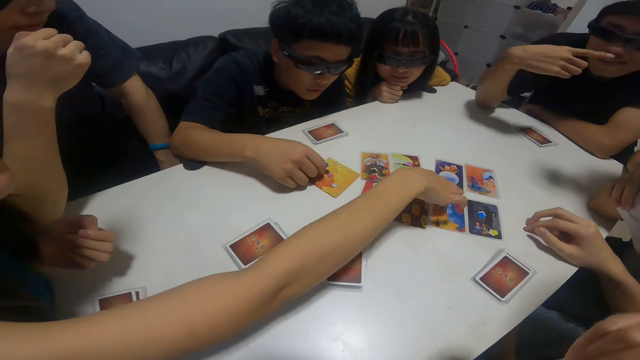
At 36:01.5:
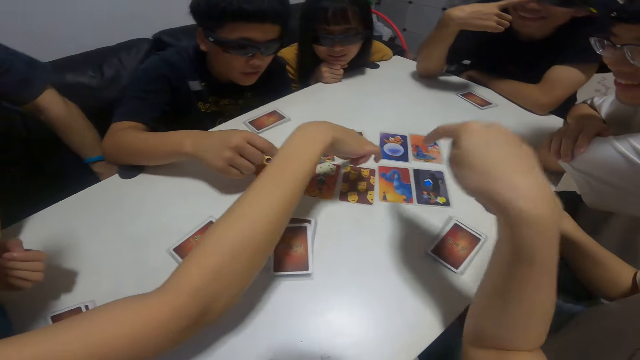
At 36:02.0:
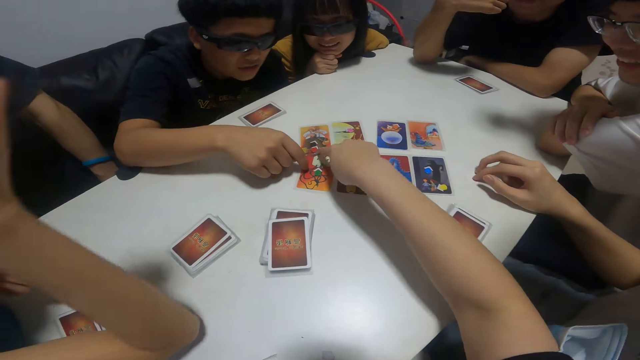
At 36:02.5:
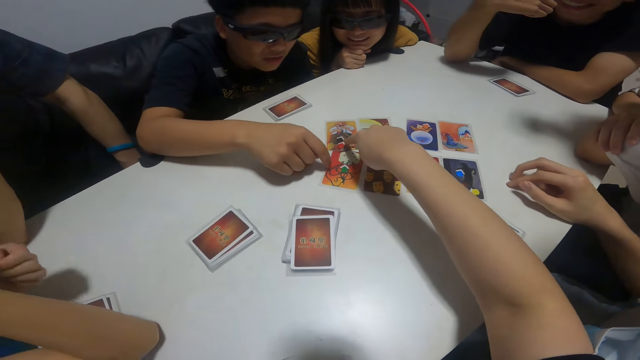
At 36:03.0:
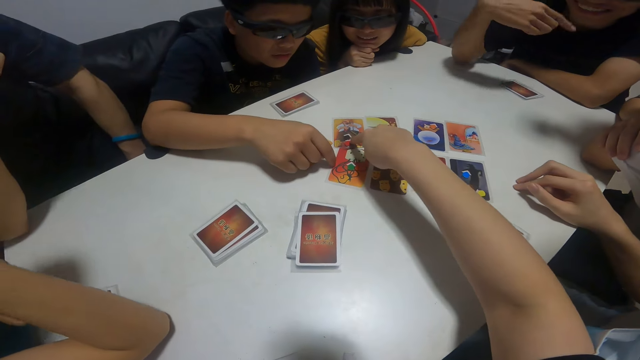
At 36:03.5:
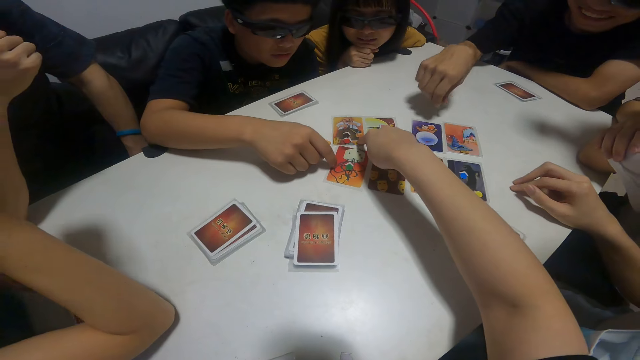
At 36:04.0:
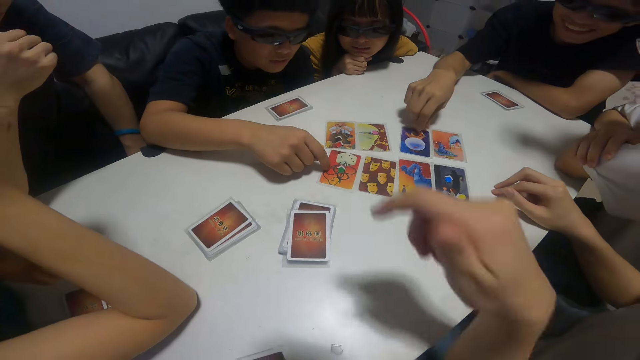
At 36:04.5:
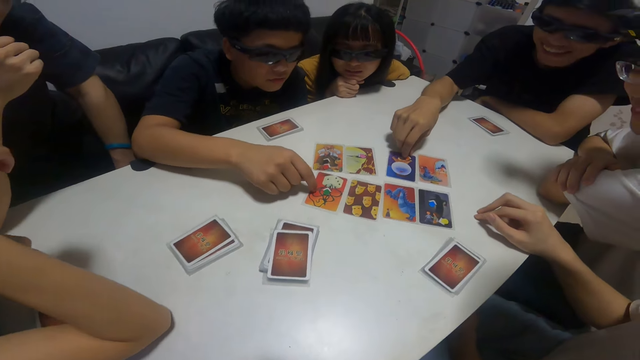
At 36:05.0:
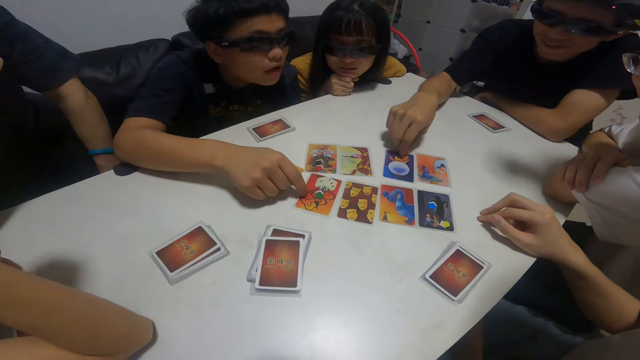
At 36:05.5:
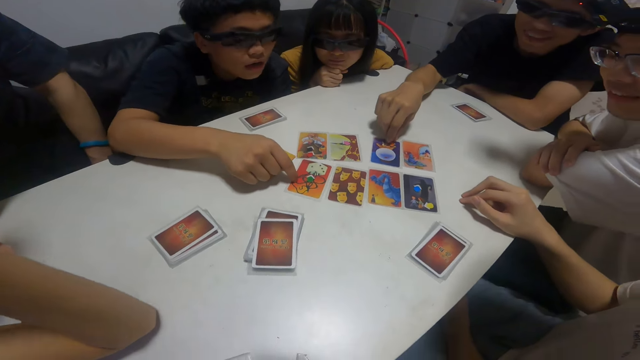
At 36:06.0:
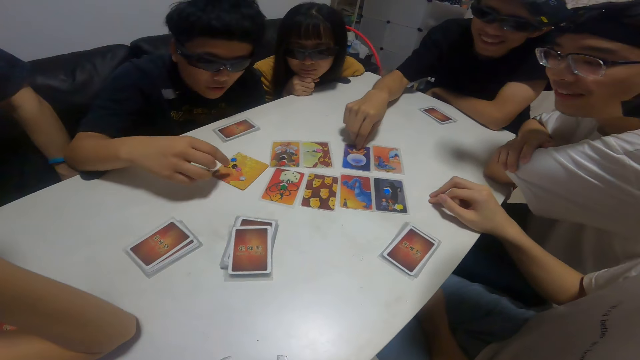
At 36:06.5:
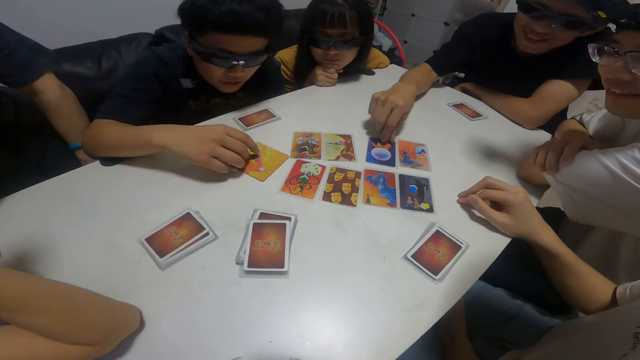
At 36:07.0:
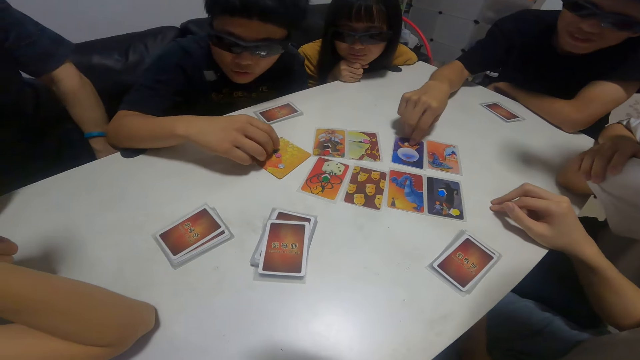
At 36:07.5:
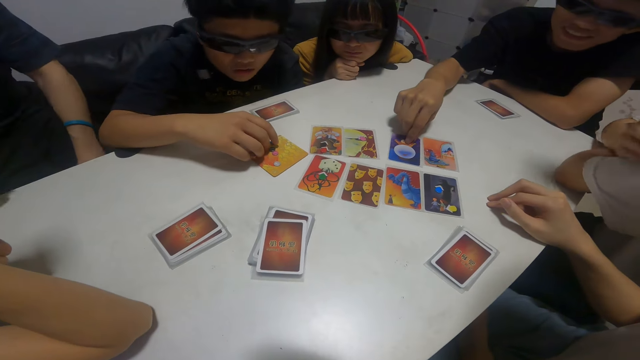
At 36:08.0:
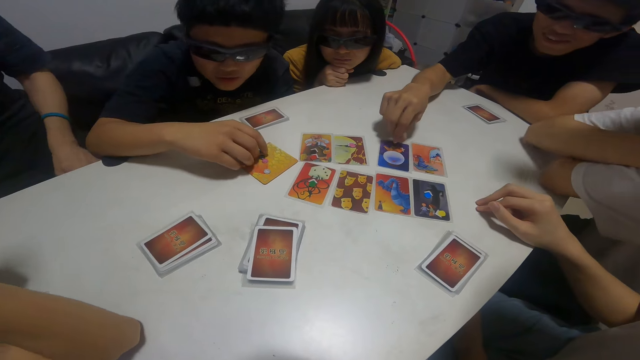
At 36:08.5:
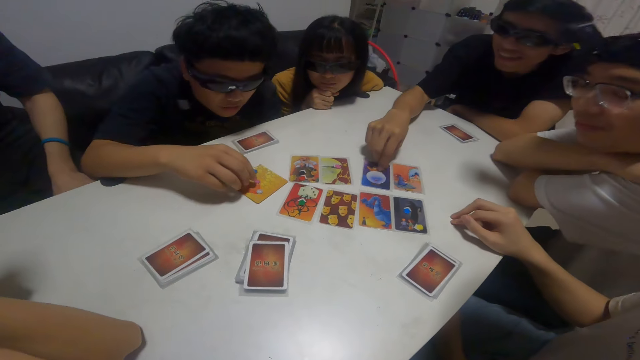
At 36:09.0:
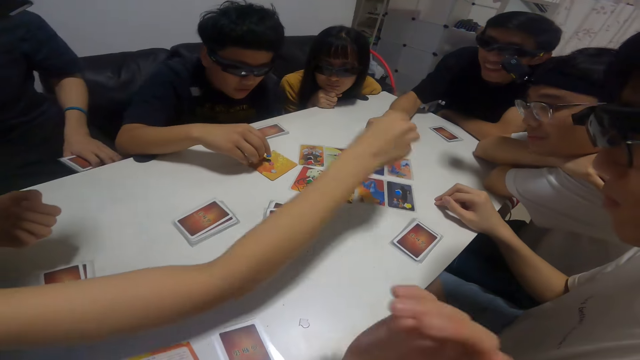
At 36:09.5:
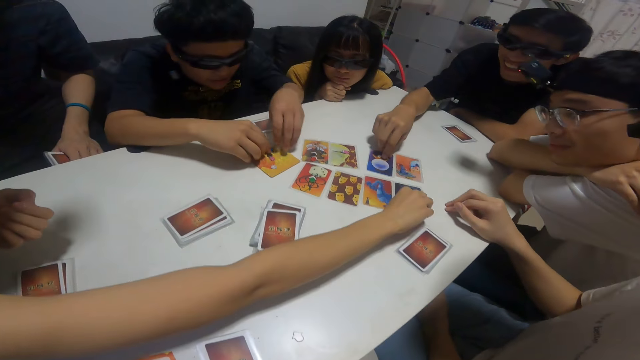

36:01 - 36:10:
The camera wearer touches a card. A boy touches cards on the table with his right hand.

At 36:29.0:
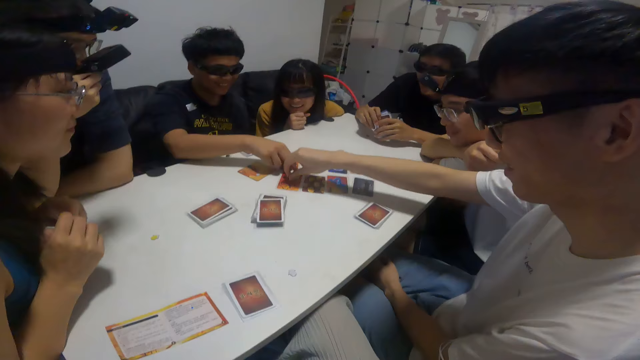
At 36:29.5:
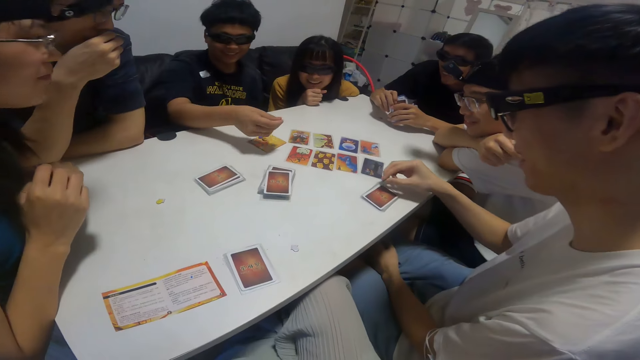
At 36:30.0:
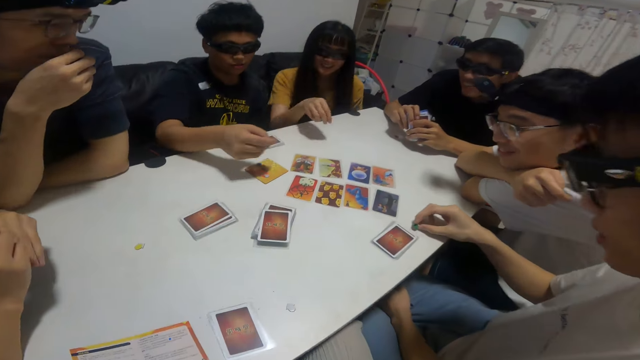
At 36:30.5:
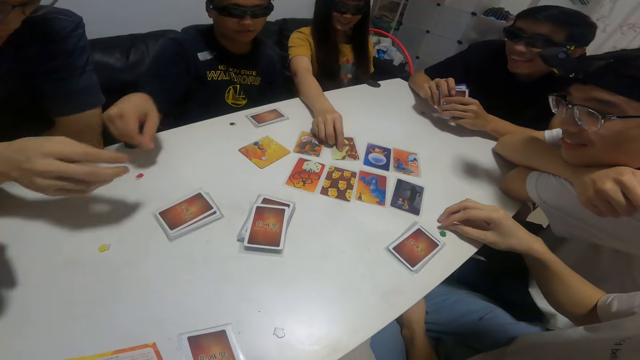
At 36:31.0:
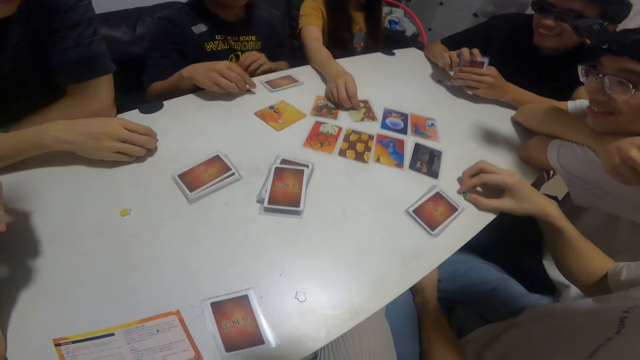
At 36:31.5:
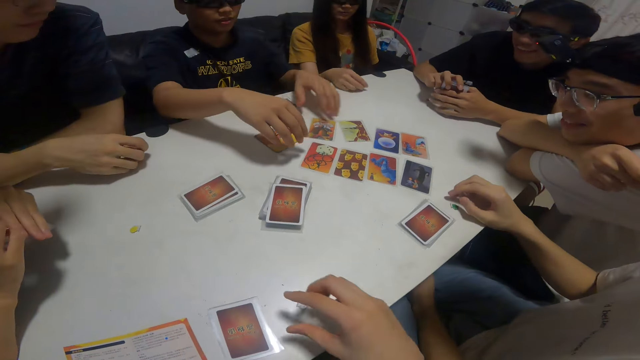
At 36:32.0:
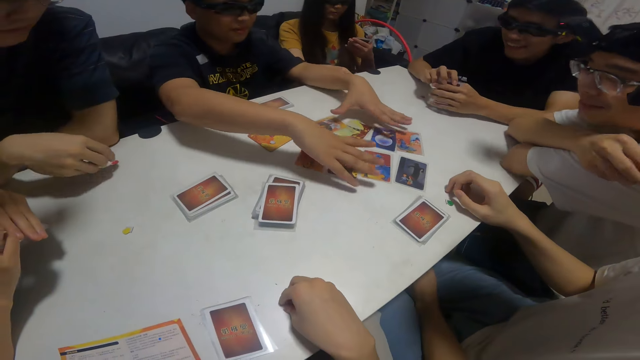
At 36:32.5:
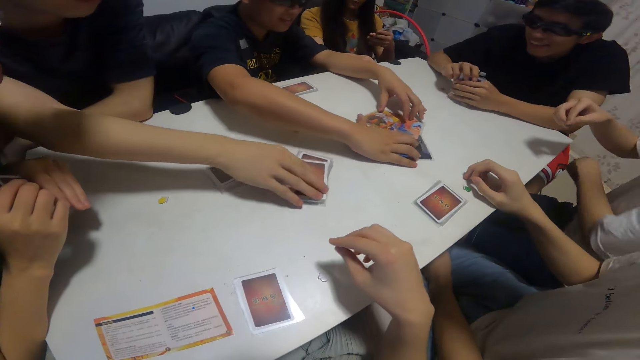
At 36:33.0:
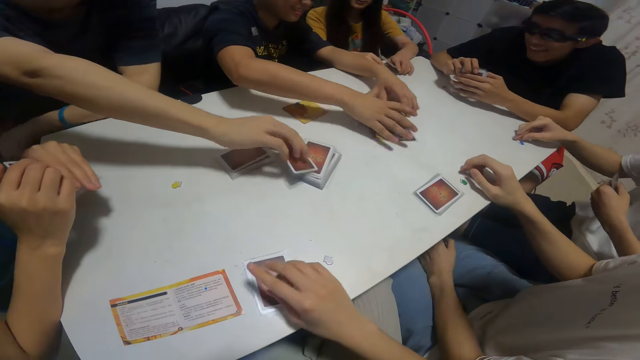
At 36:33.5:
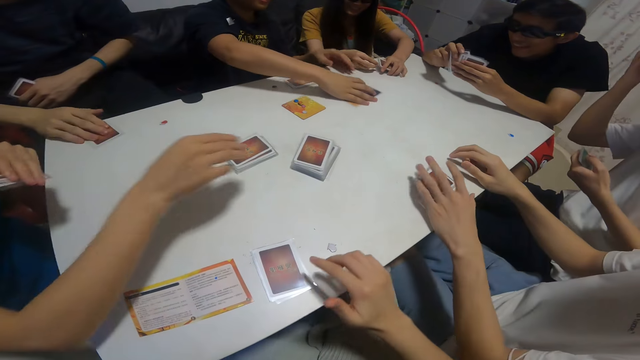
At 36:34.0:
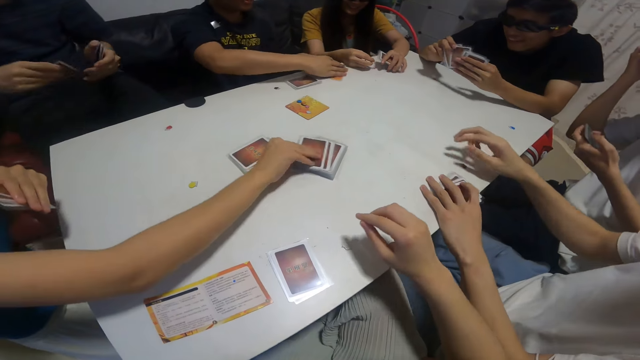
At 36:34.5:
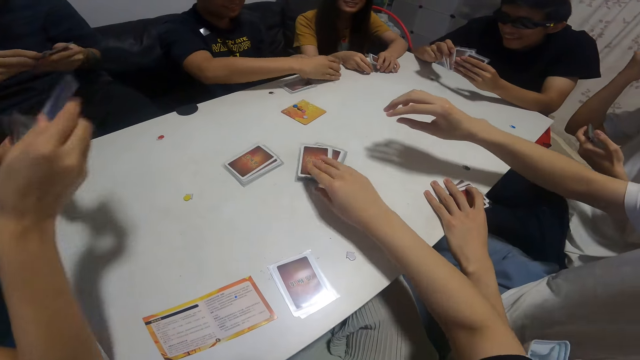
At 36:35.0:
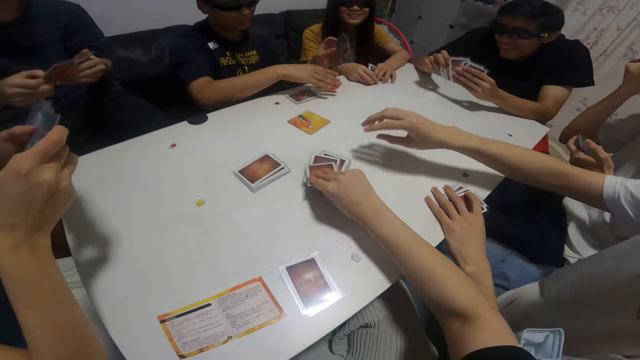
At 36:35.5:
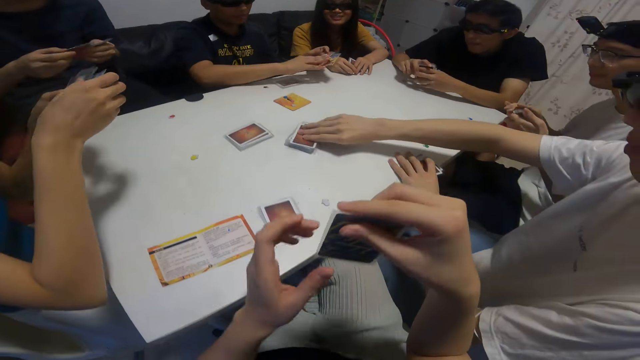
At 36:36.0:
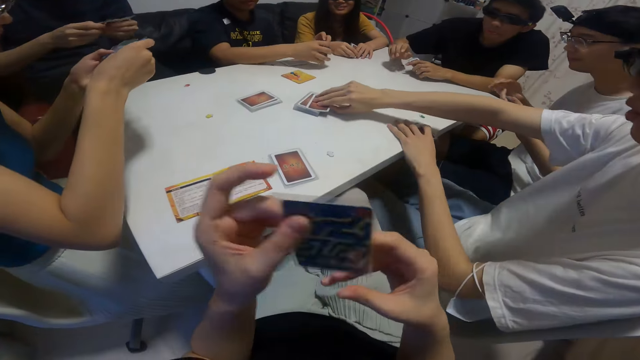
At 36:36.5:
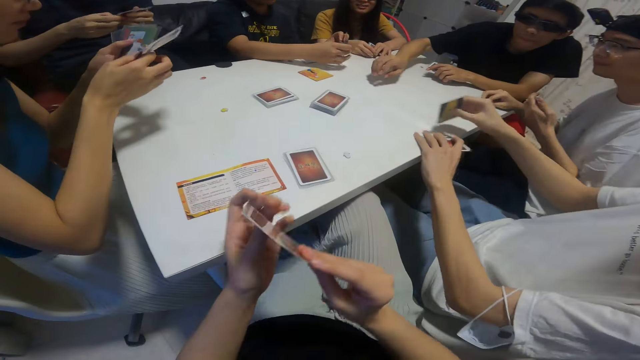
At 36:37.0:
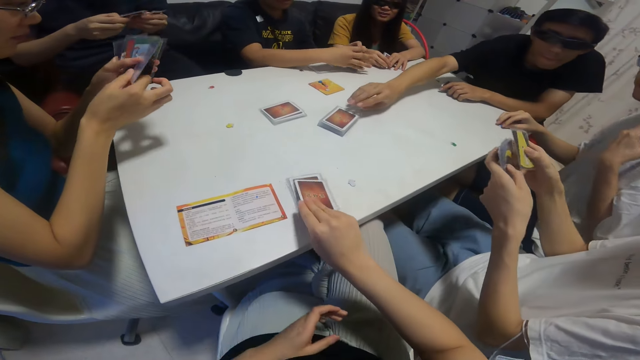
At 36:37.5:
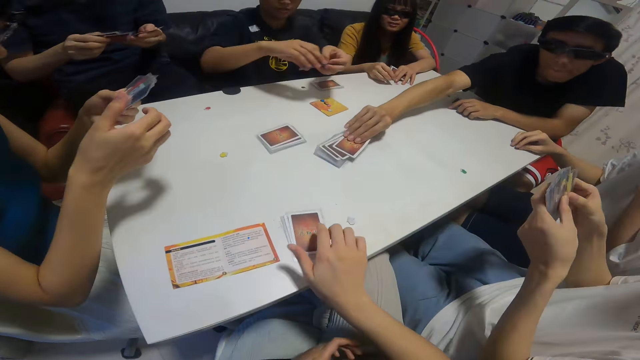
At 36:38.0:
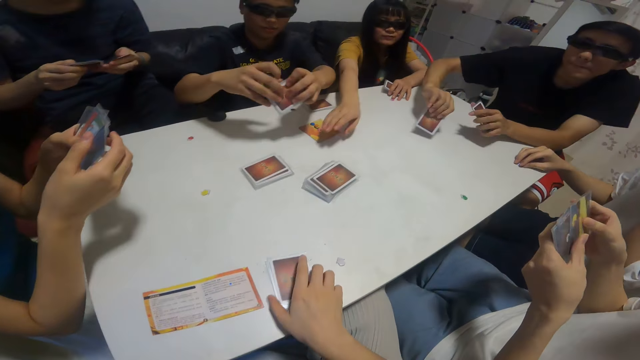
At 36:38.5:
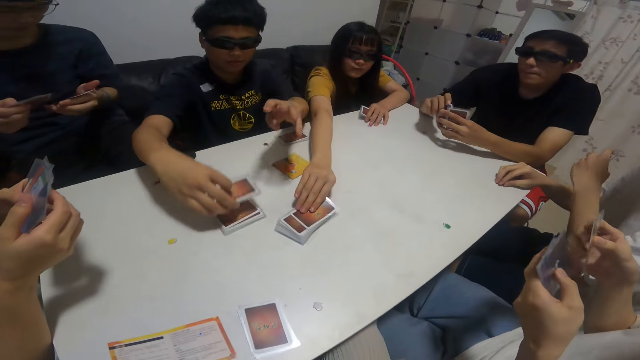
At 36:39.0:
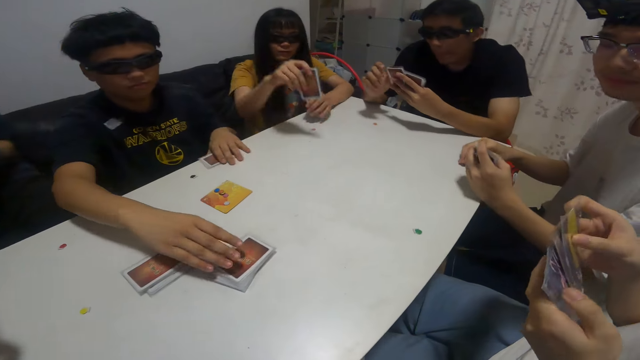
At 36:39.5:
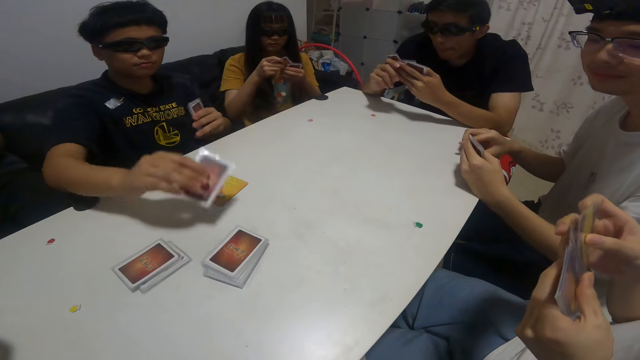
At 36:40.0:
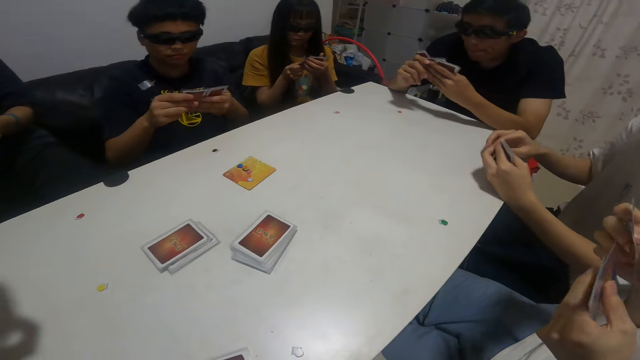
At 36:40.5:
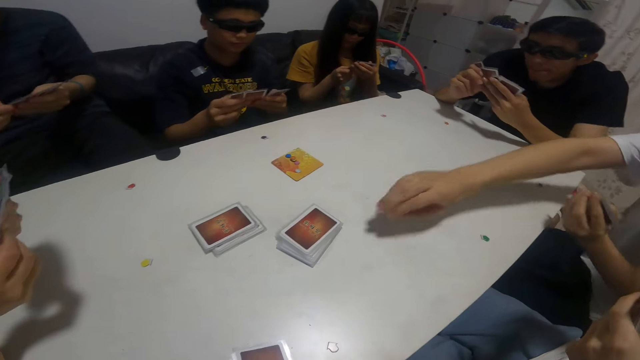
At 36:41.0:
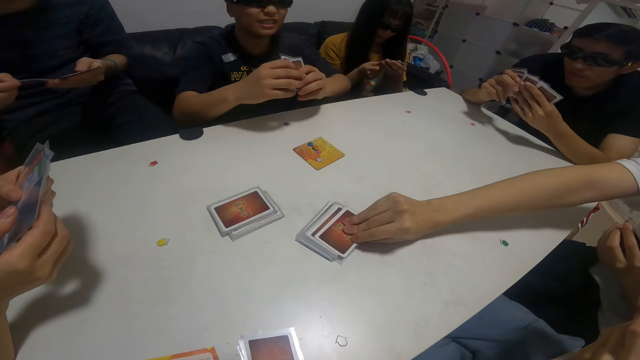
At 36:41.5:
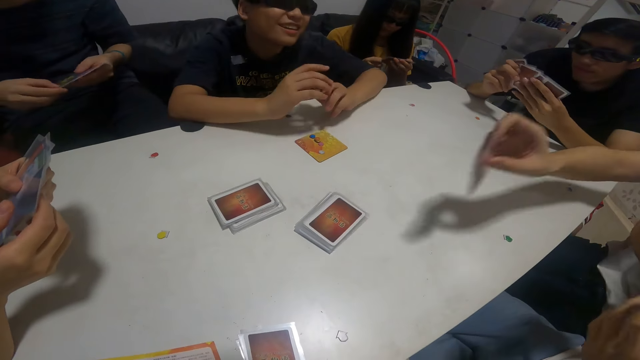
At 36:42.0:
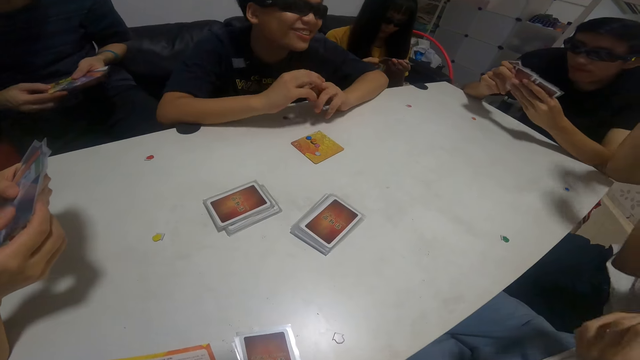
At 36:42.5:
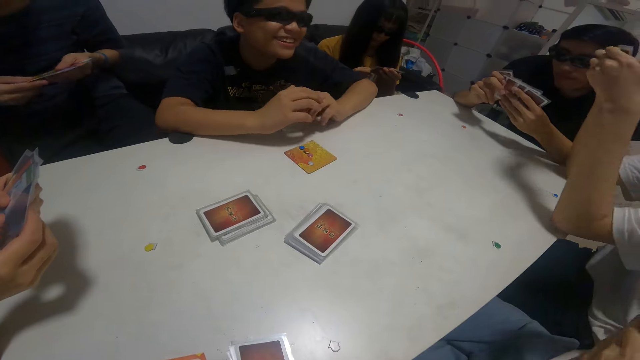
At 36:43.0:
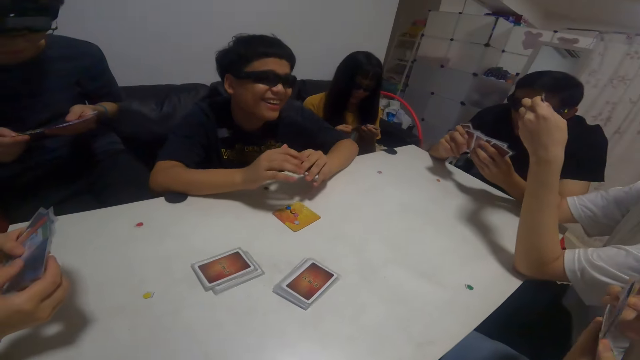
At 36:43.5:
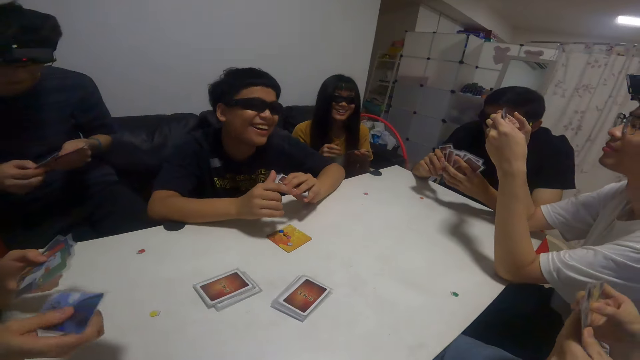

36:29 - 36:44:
The girl touches the card on the table with her right hand. A woman holds cards in both hands. A man holds cards in both hands. The camera wearer picks up cards from the table with his right hand. He places the card on other cards. He looks around the table. Another man picks up cards from the table with his right hand.
